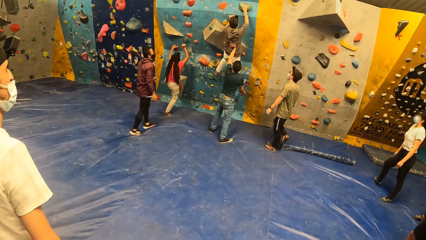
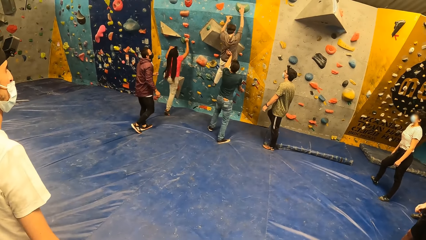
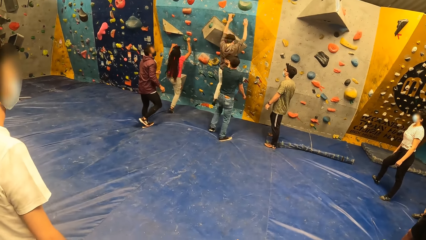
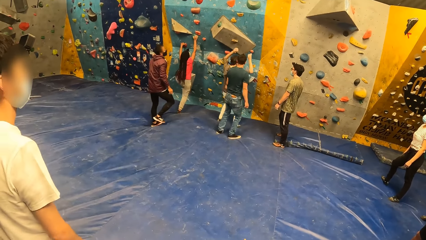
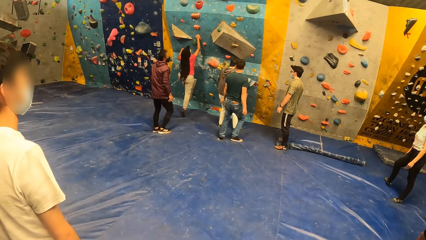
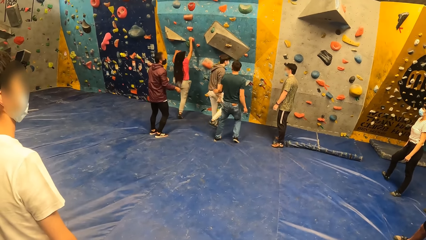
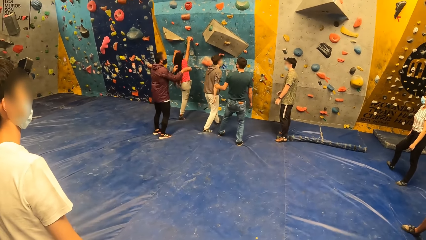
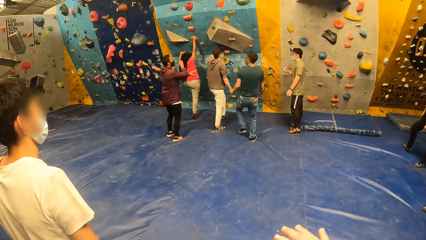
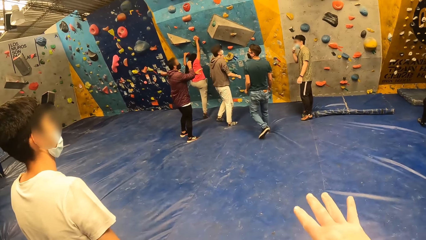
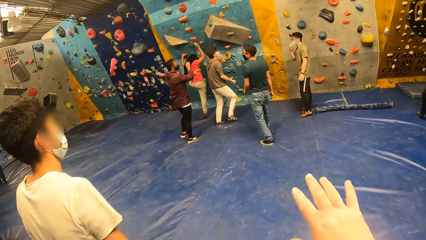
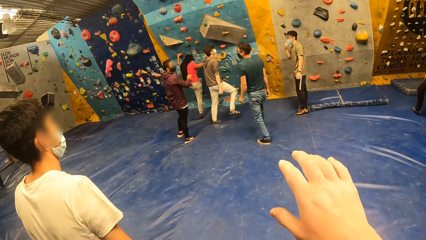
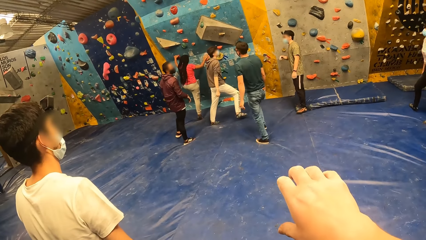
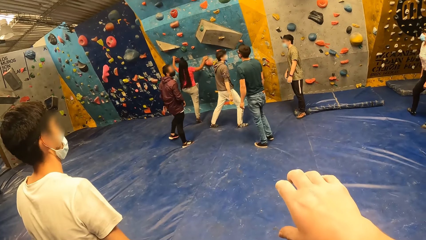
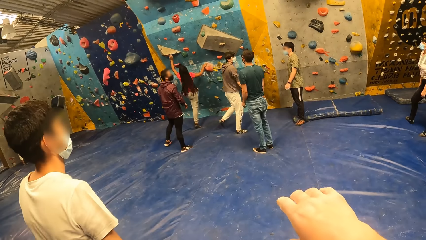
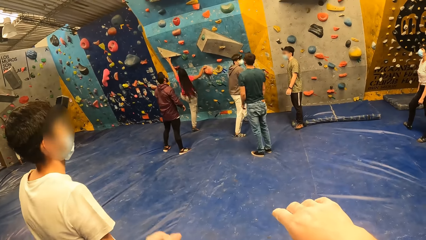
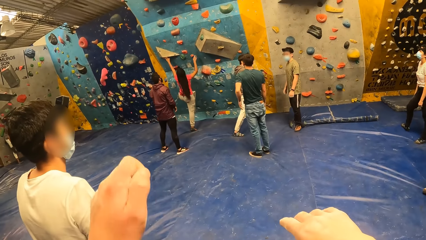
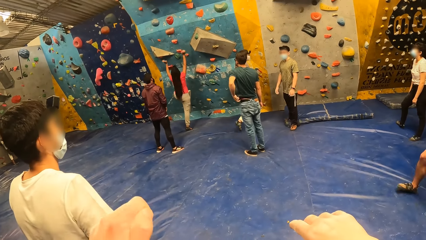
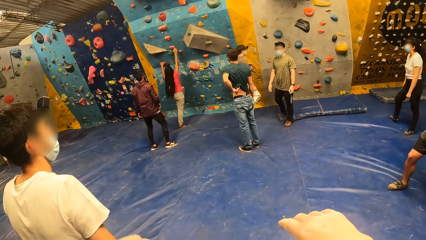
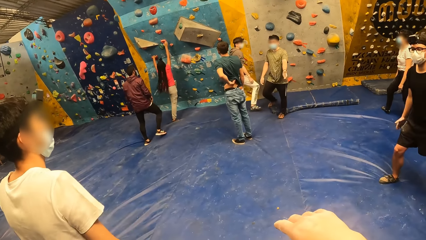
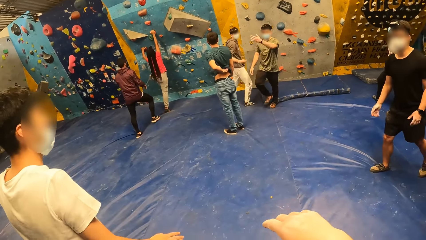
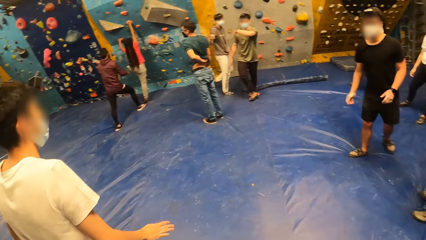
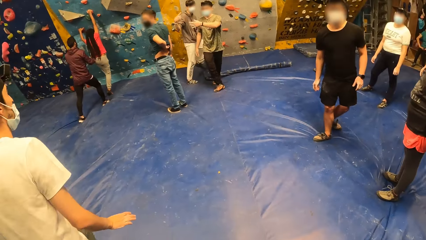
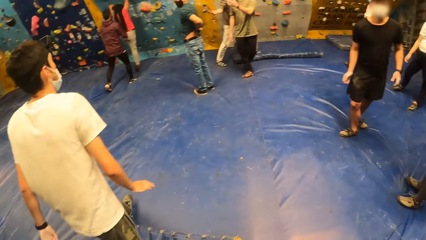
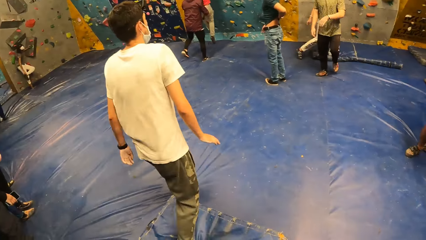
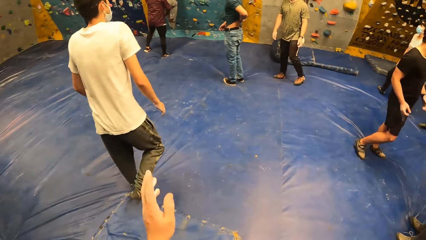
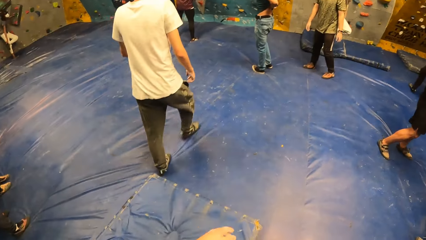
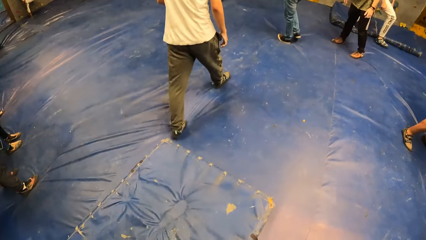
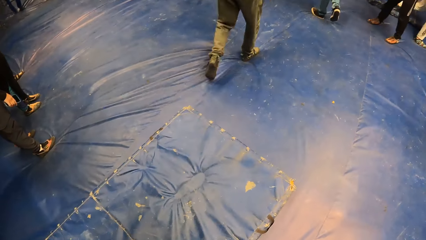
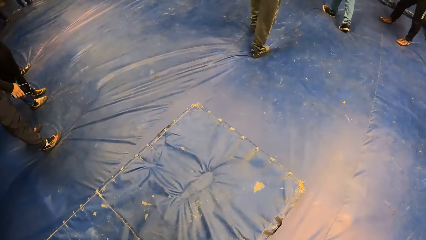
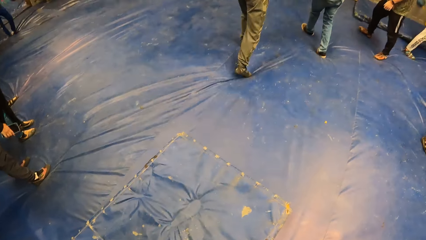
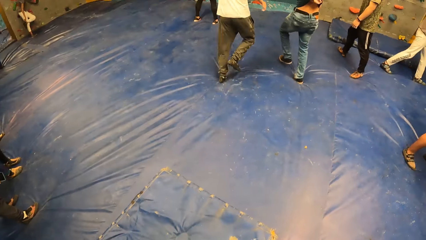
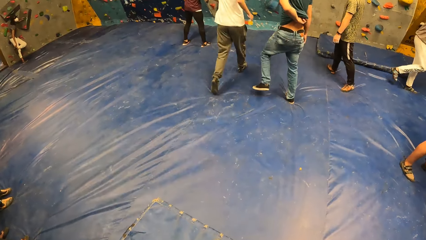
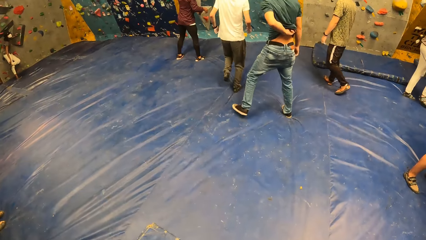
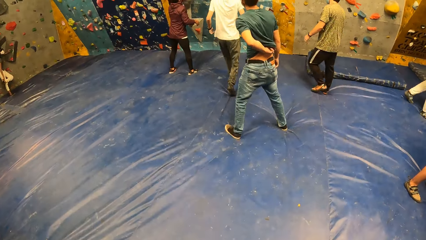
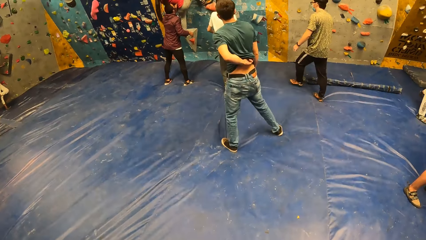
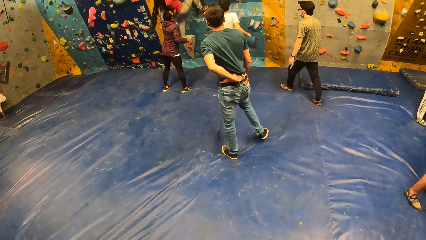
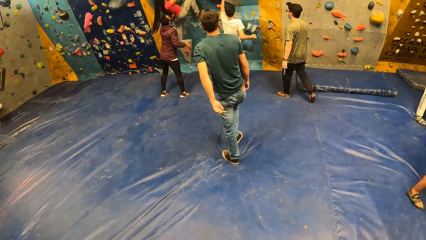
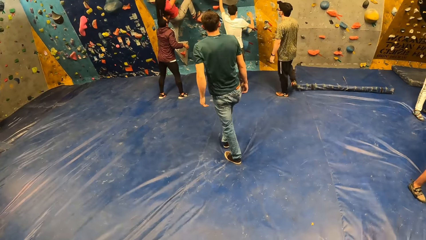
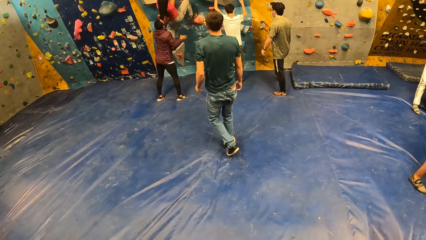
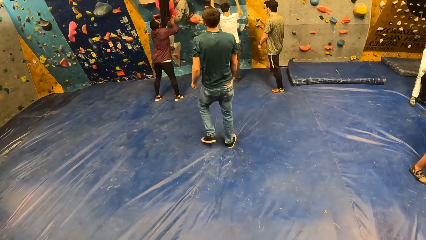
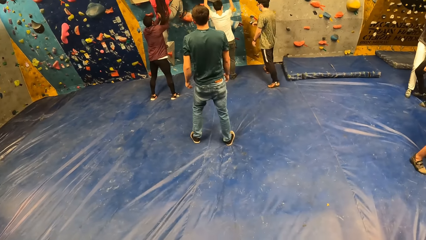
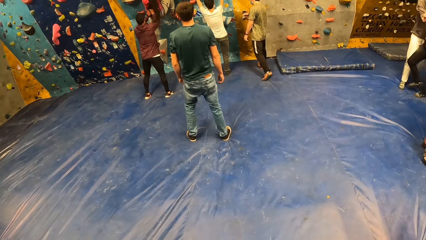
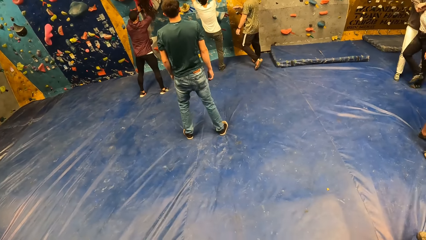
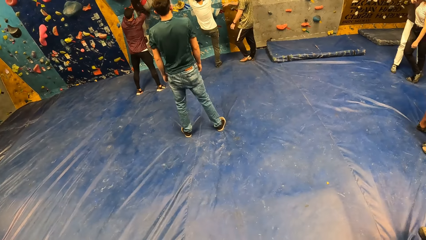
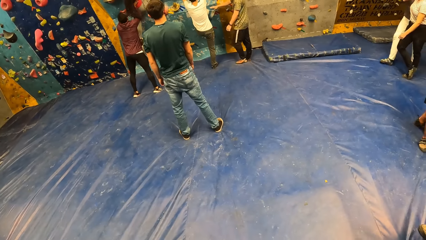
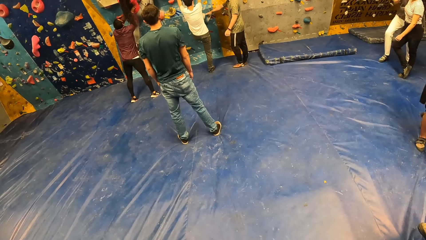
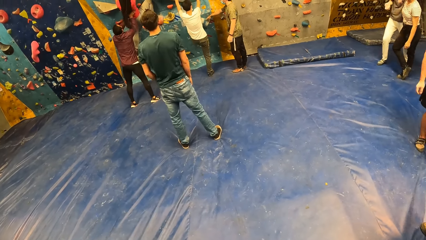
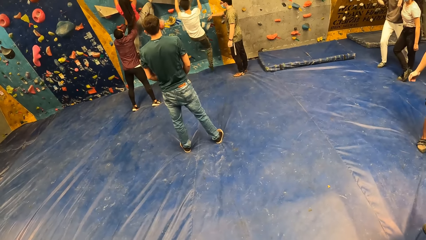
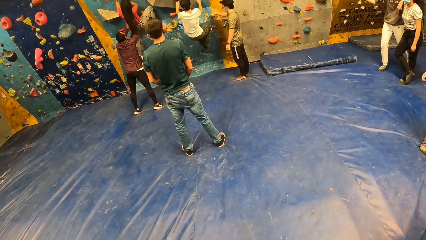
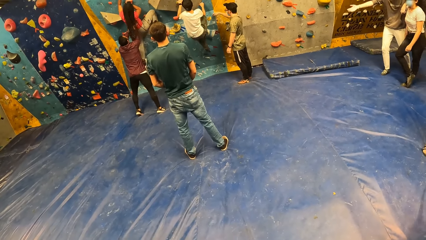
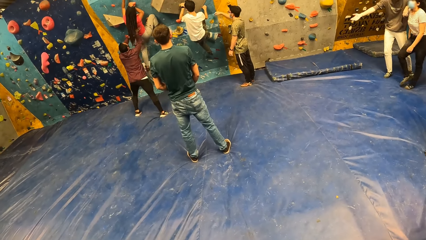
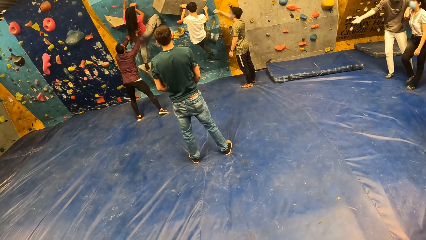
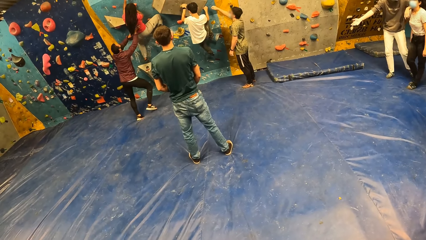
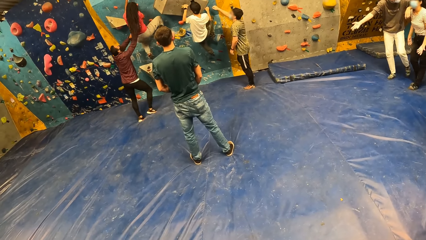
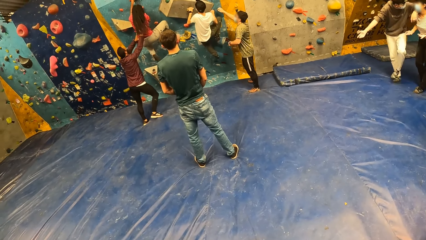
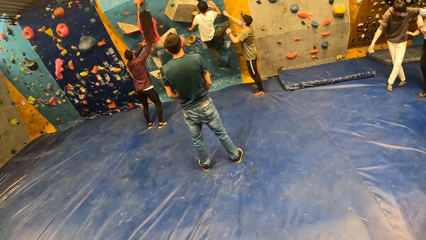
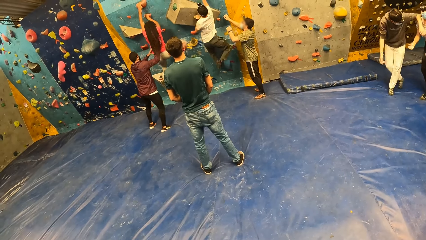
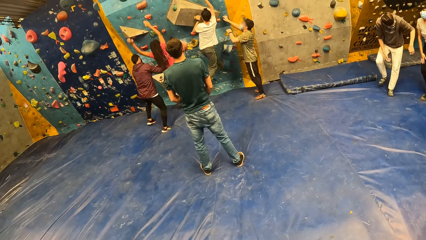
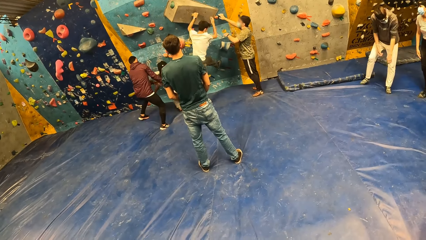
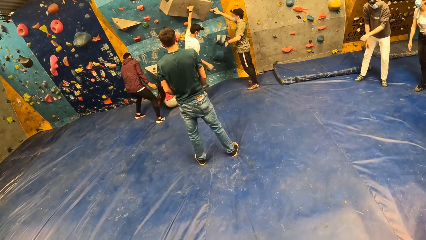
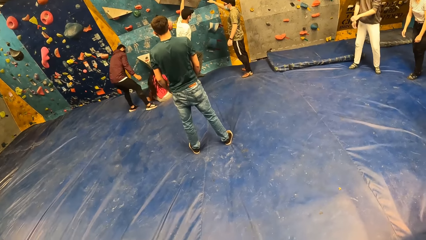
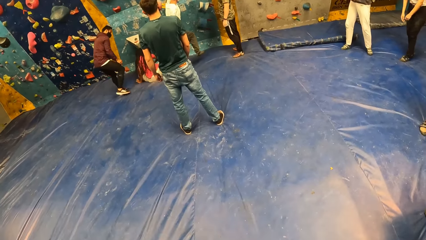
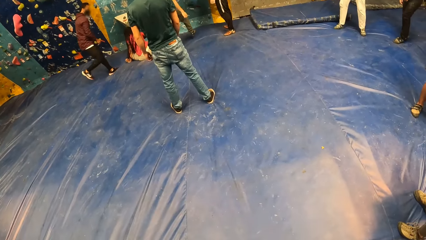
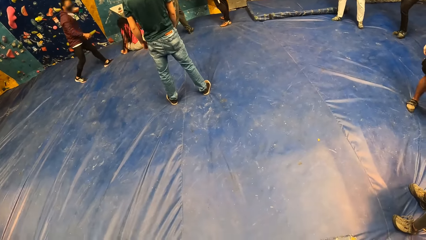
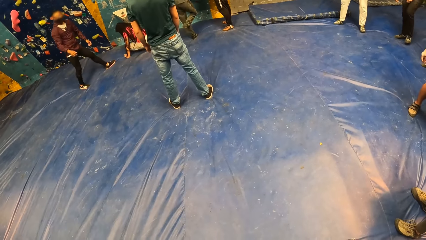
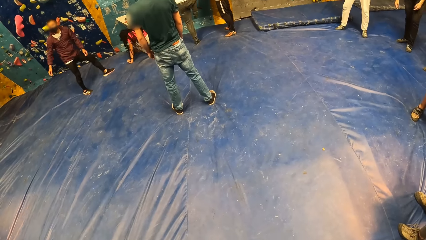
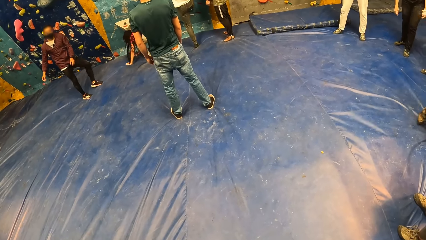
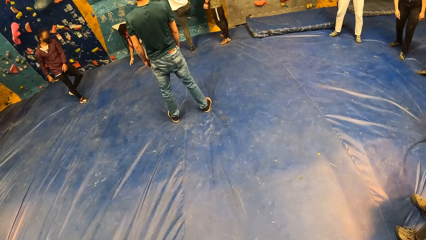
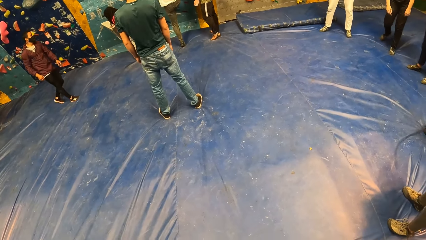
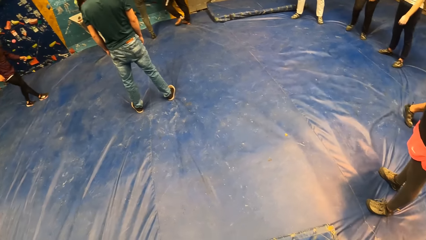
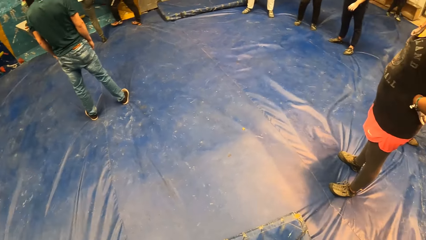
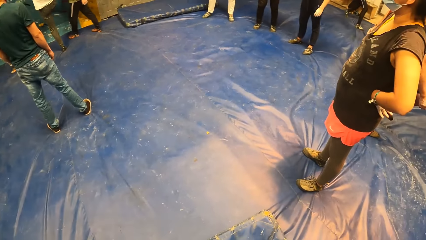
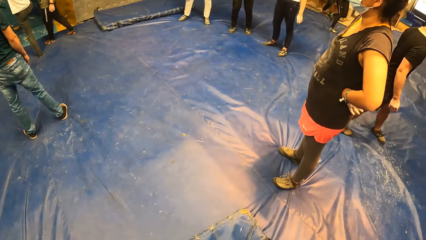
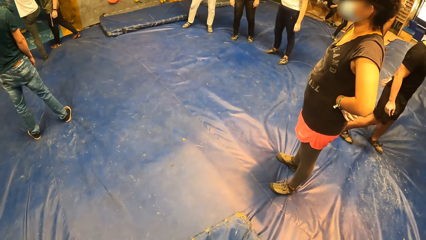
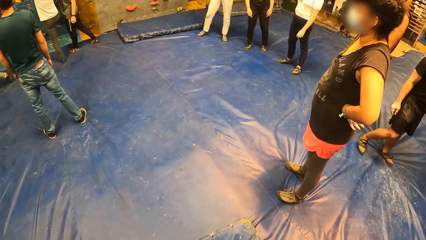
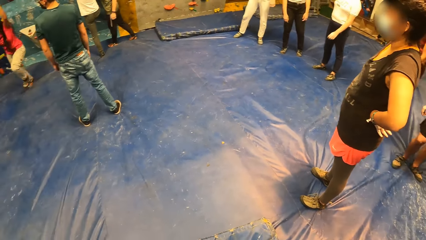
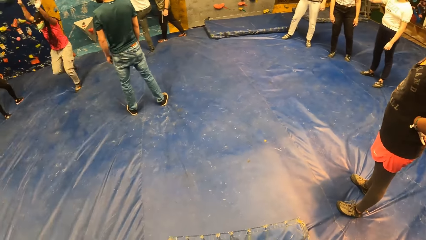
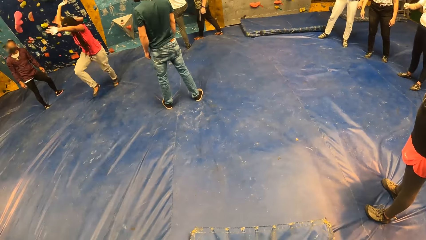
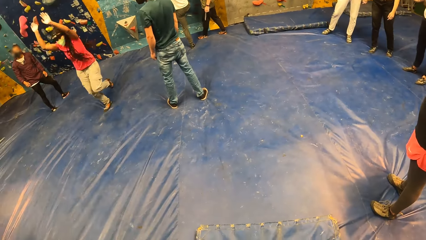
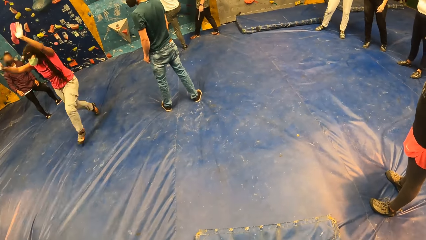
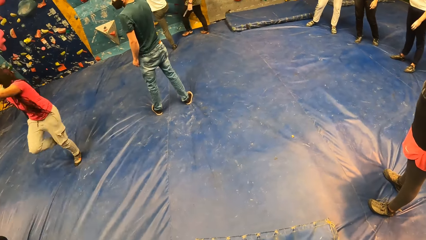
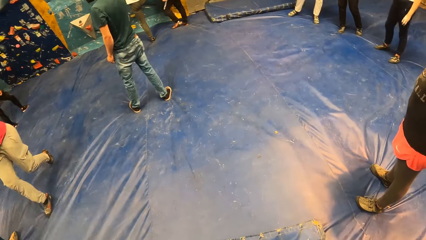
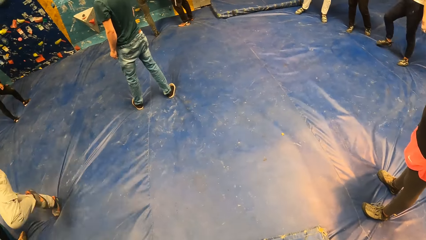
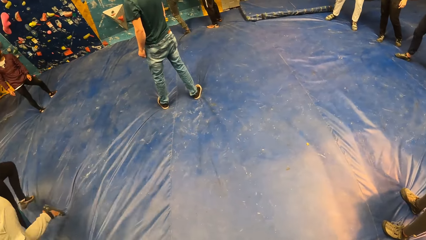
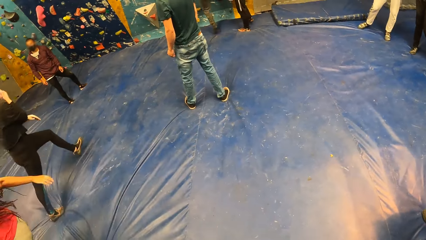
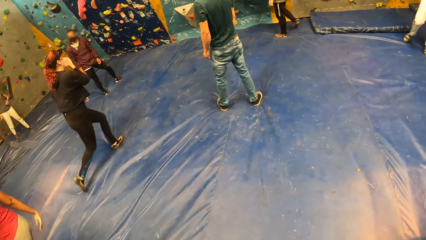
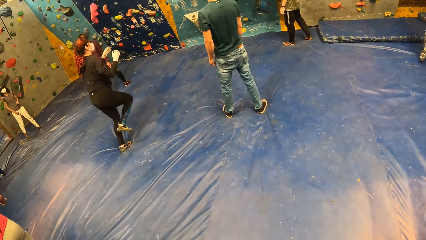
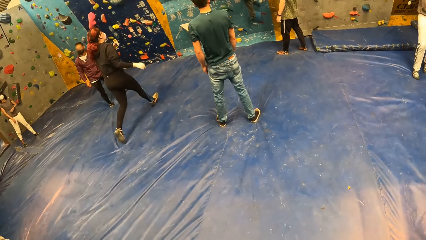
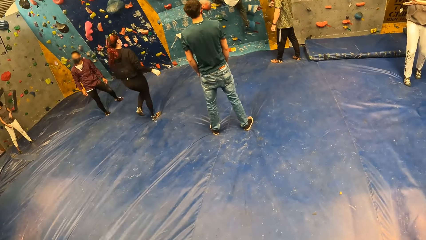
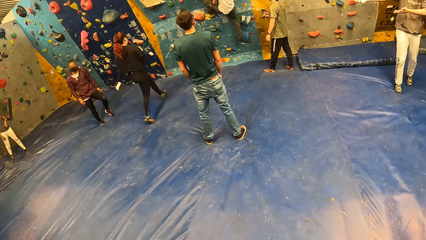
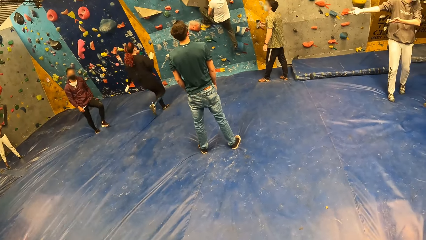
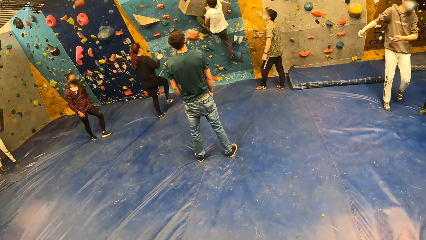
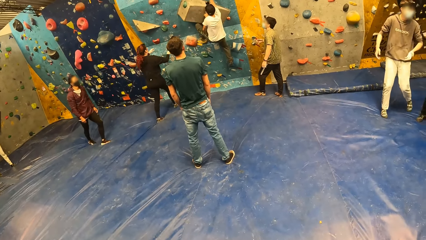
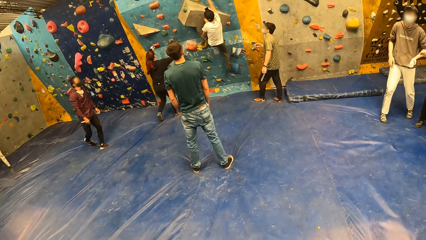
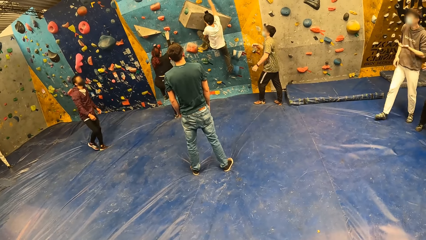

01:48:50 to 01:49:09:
The camera wearer raises the hand. They look around. They move the hand. They look around. They look around.
